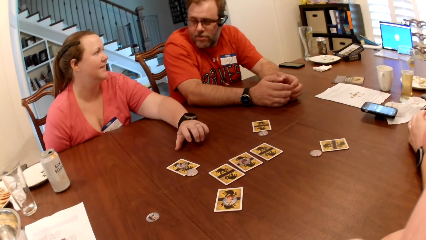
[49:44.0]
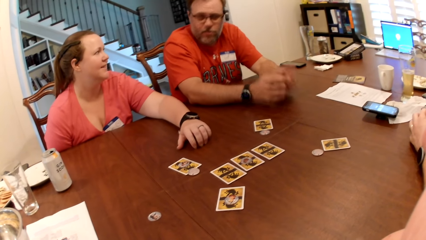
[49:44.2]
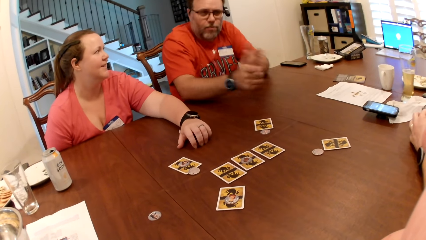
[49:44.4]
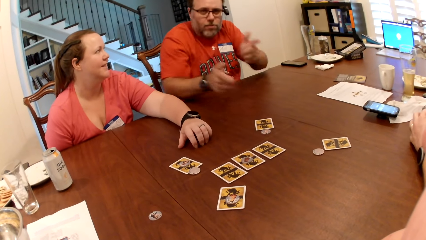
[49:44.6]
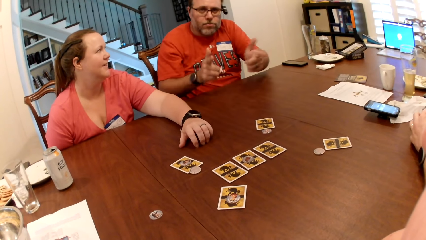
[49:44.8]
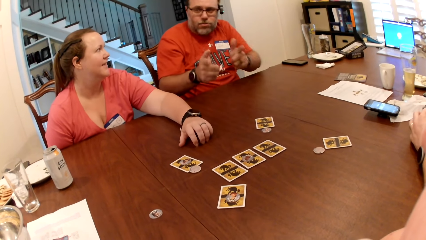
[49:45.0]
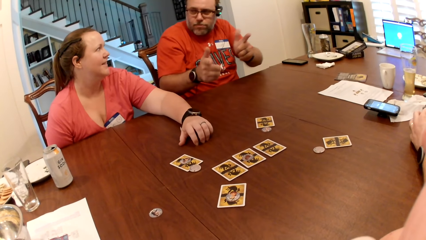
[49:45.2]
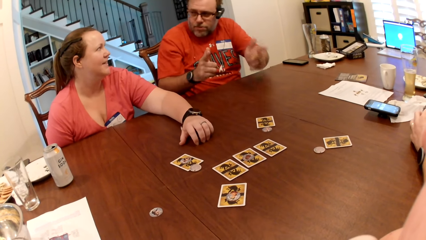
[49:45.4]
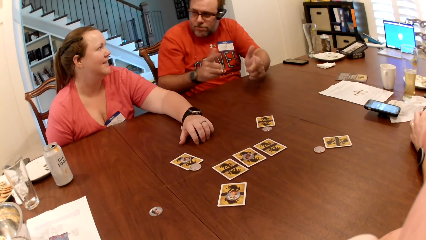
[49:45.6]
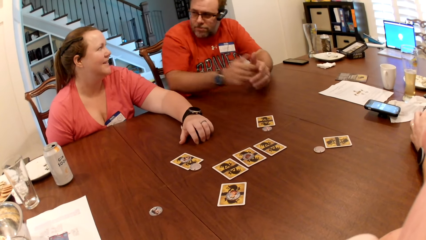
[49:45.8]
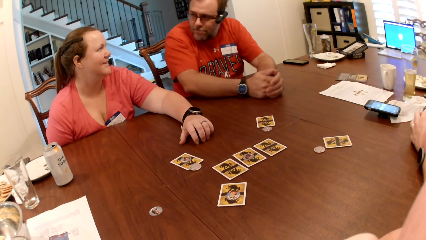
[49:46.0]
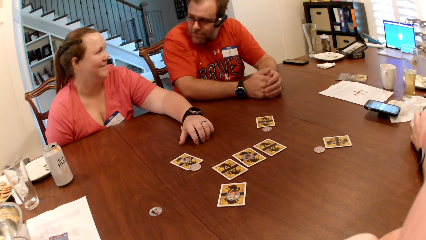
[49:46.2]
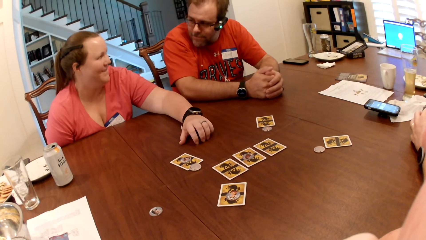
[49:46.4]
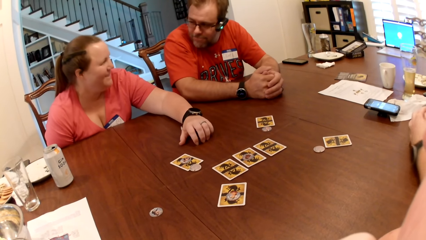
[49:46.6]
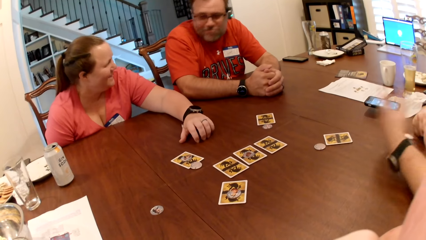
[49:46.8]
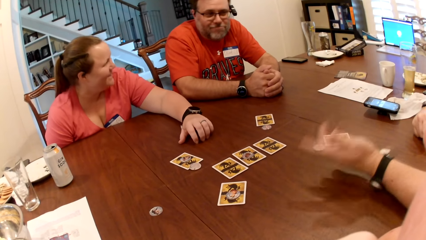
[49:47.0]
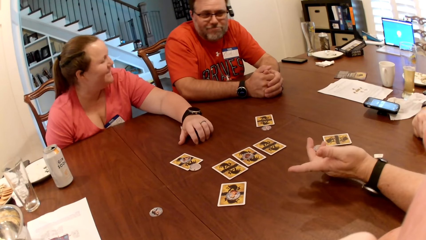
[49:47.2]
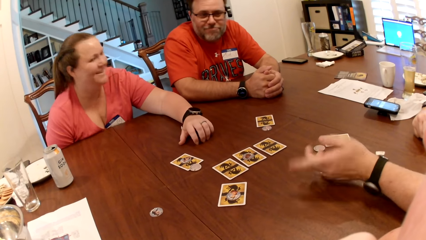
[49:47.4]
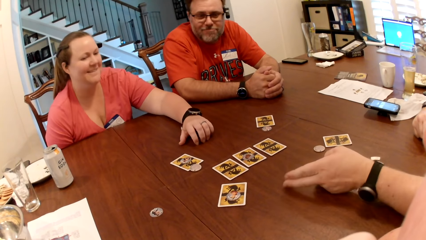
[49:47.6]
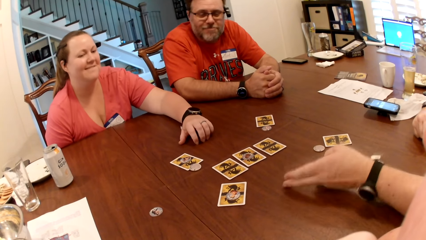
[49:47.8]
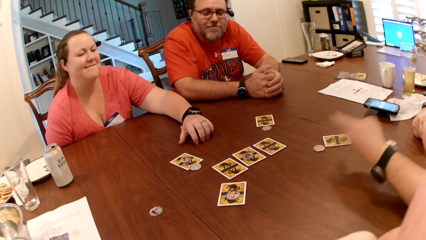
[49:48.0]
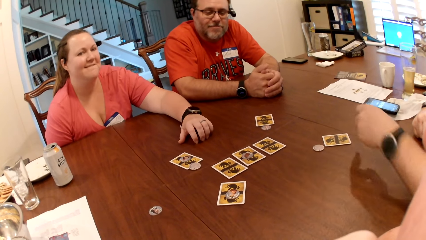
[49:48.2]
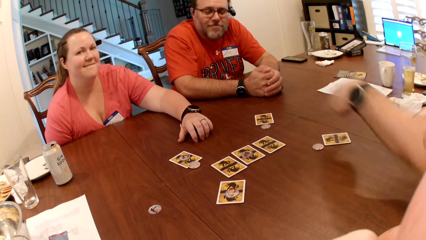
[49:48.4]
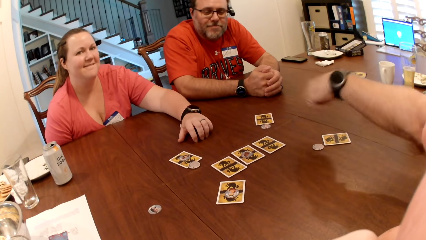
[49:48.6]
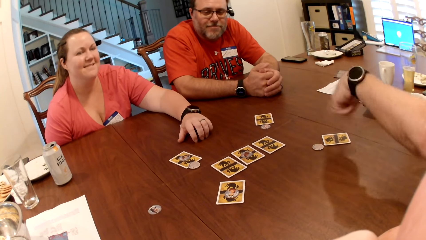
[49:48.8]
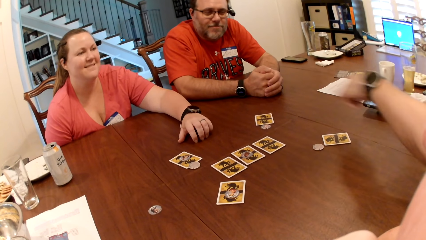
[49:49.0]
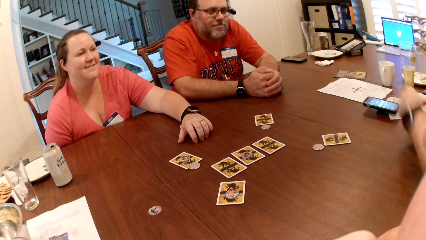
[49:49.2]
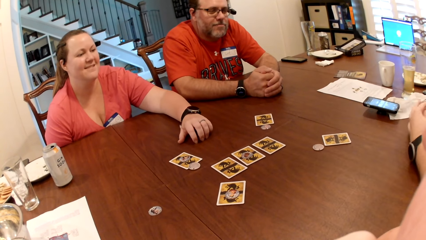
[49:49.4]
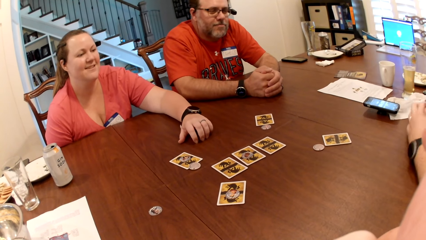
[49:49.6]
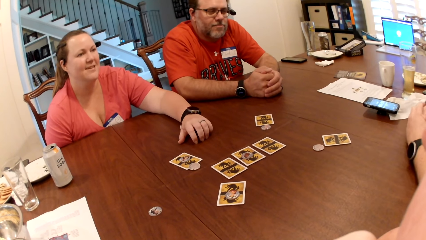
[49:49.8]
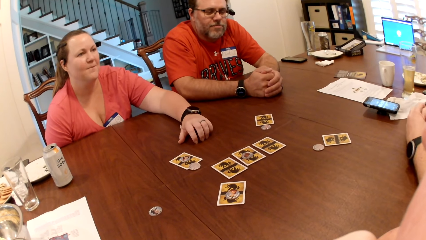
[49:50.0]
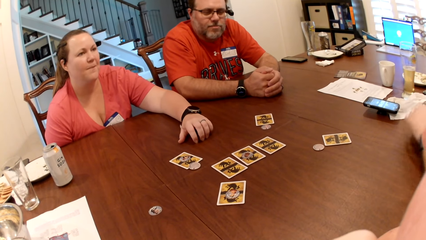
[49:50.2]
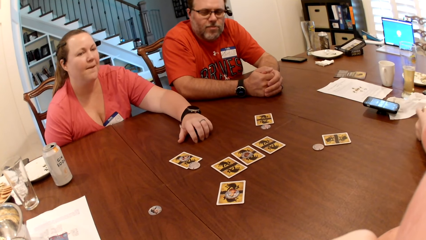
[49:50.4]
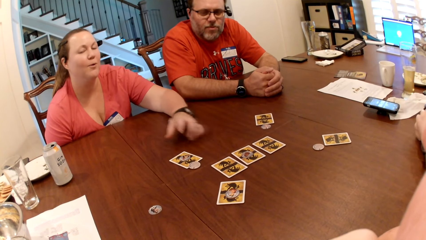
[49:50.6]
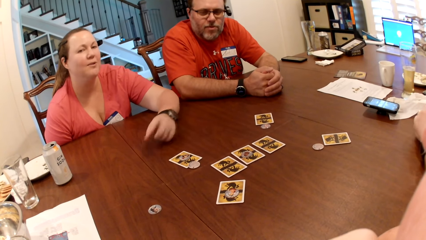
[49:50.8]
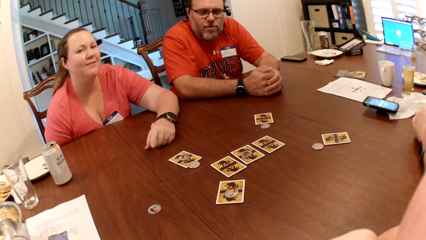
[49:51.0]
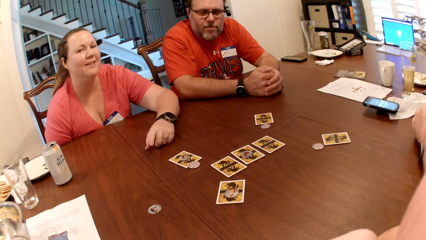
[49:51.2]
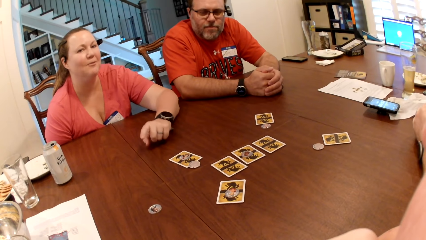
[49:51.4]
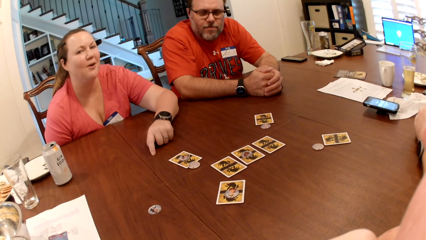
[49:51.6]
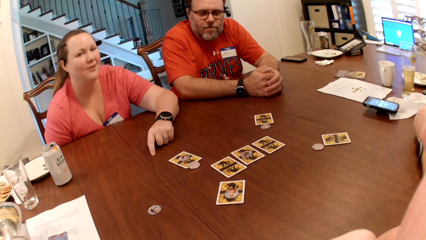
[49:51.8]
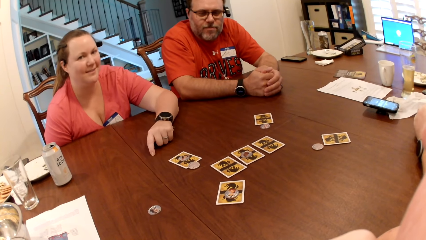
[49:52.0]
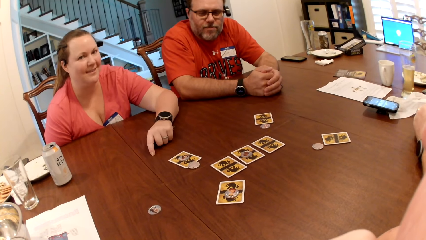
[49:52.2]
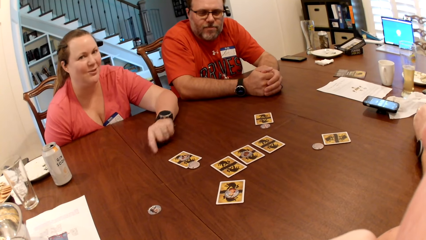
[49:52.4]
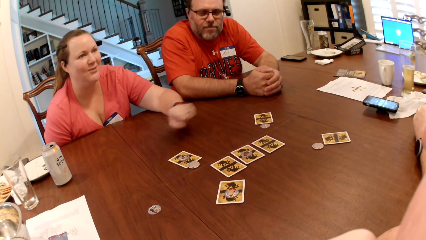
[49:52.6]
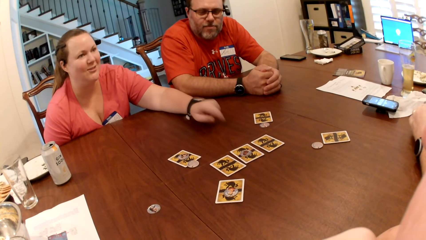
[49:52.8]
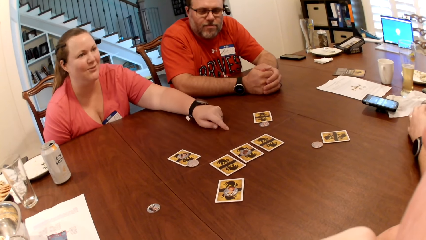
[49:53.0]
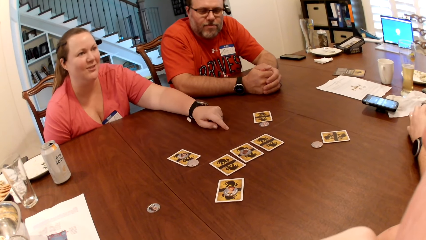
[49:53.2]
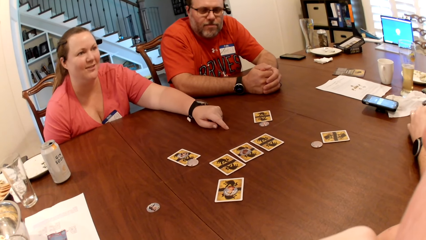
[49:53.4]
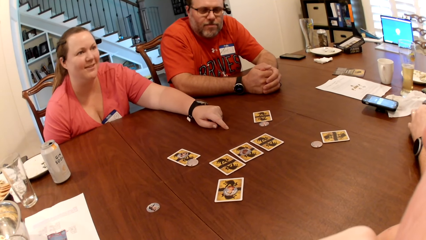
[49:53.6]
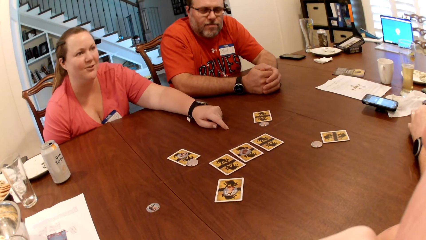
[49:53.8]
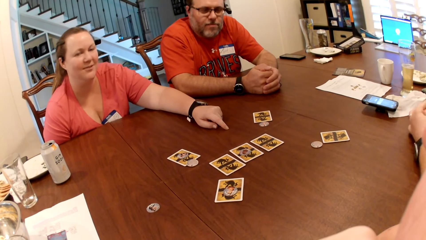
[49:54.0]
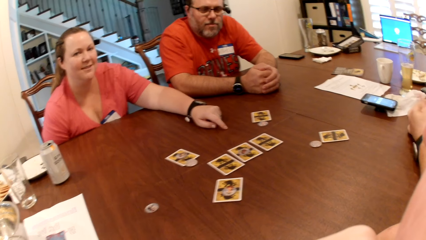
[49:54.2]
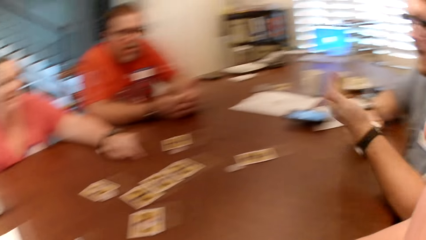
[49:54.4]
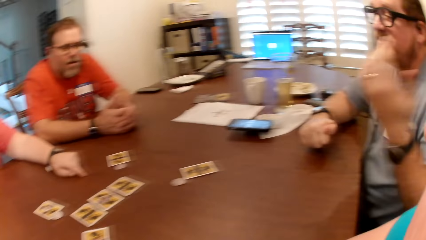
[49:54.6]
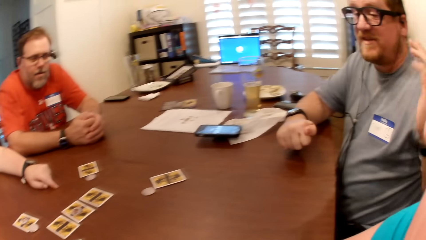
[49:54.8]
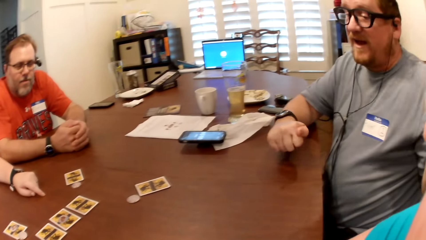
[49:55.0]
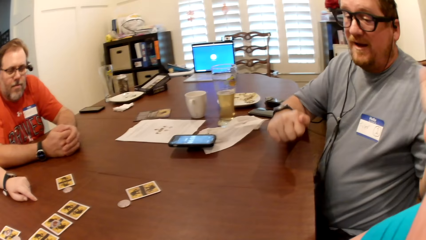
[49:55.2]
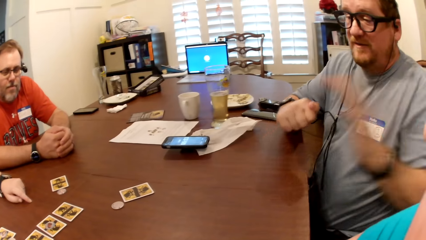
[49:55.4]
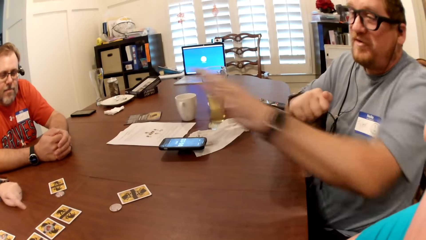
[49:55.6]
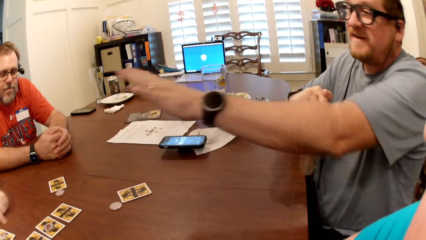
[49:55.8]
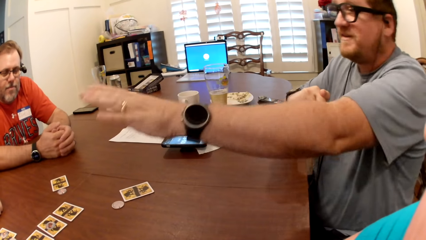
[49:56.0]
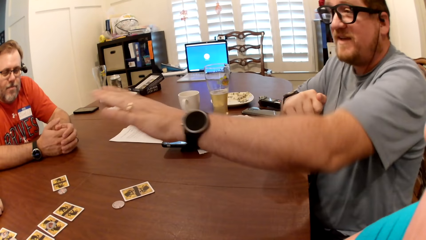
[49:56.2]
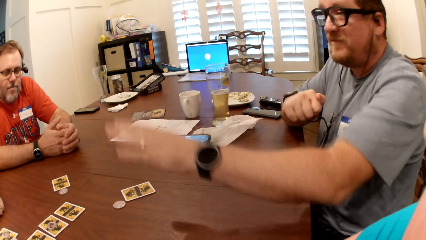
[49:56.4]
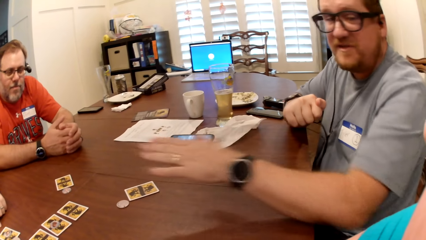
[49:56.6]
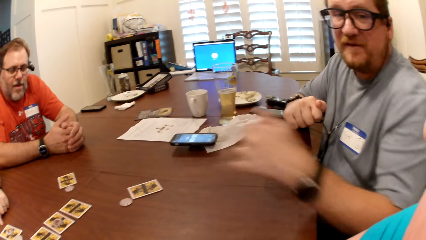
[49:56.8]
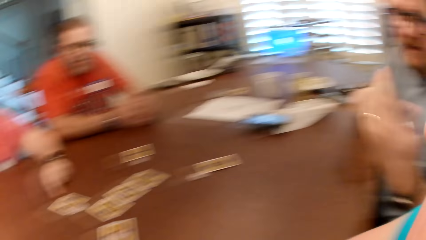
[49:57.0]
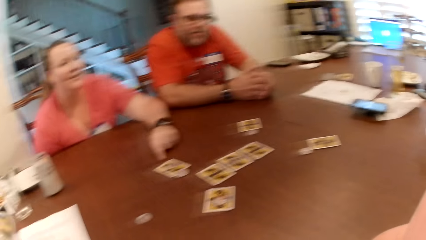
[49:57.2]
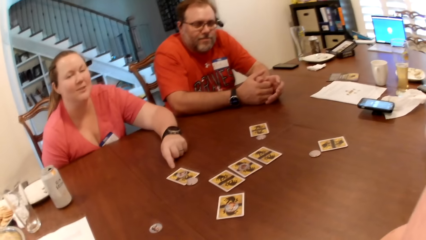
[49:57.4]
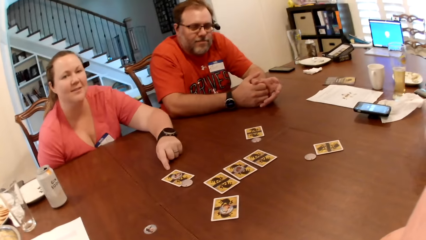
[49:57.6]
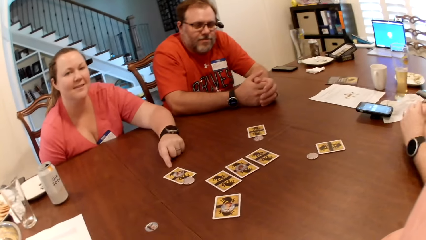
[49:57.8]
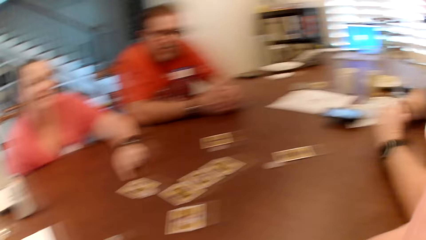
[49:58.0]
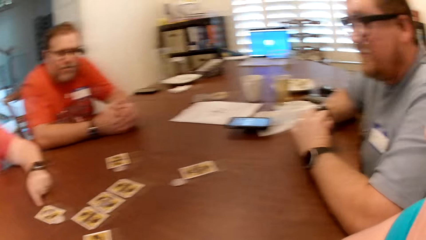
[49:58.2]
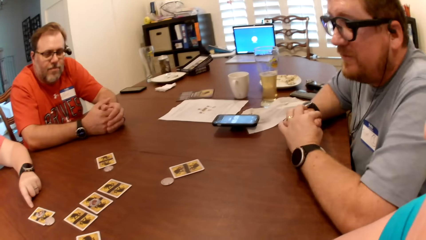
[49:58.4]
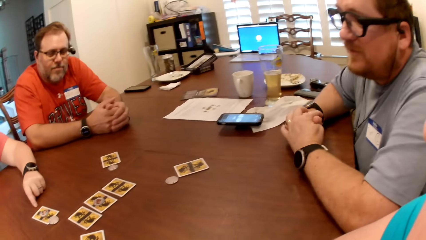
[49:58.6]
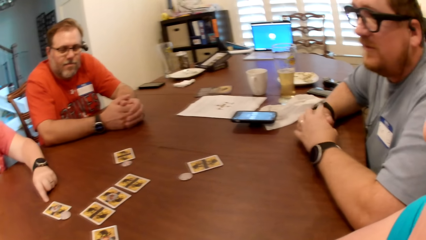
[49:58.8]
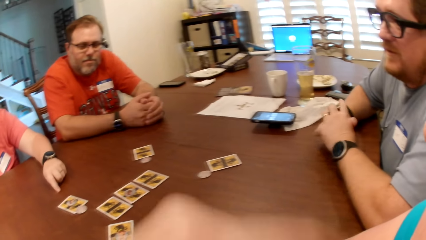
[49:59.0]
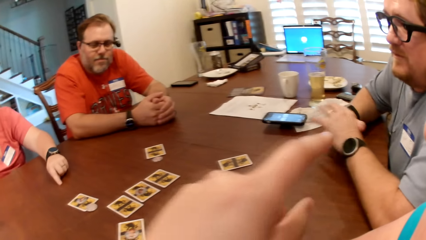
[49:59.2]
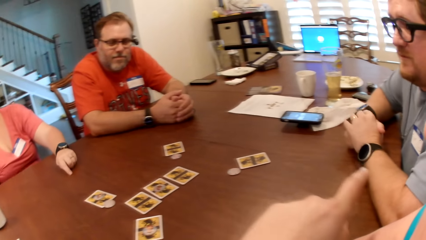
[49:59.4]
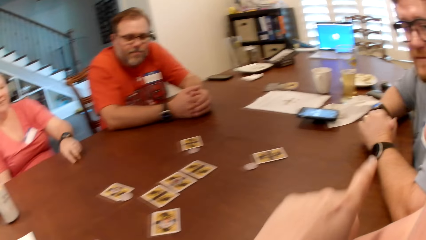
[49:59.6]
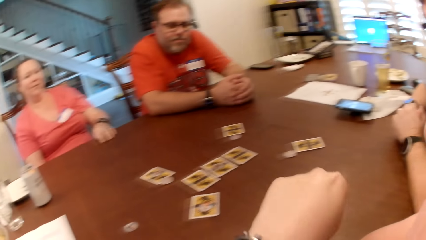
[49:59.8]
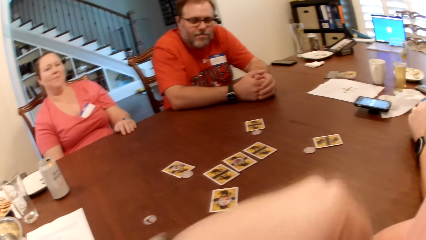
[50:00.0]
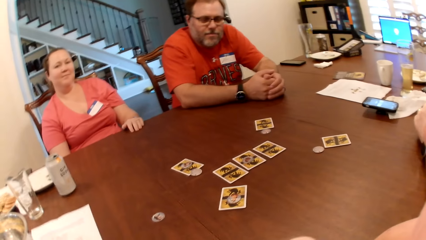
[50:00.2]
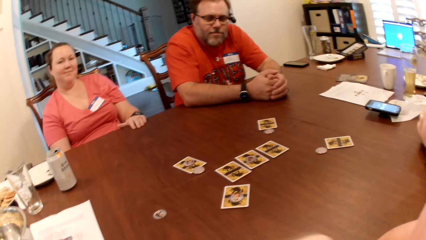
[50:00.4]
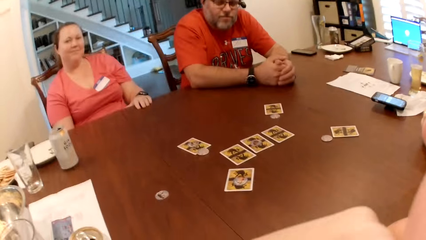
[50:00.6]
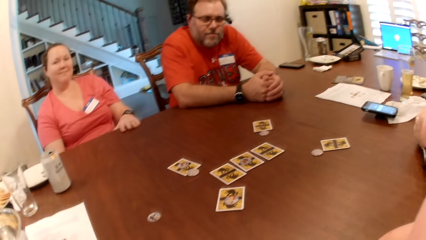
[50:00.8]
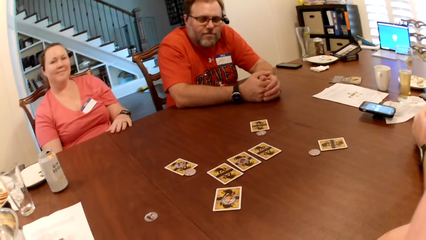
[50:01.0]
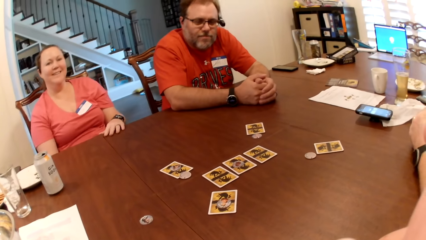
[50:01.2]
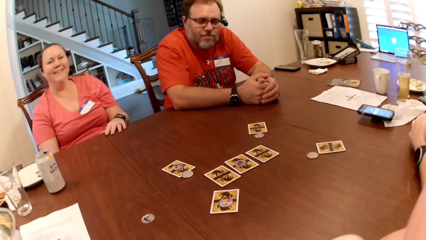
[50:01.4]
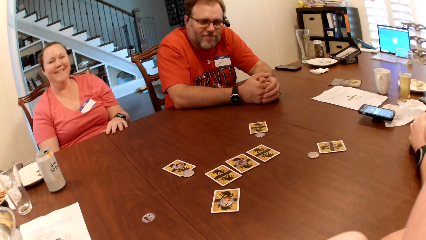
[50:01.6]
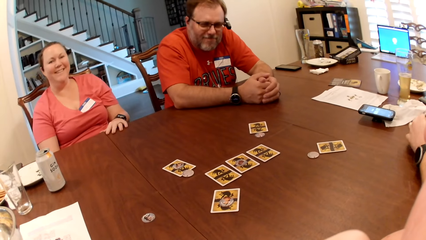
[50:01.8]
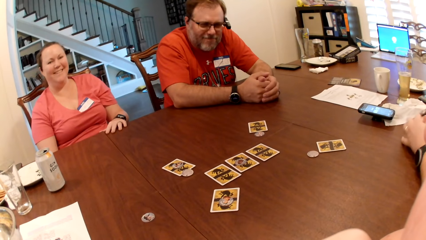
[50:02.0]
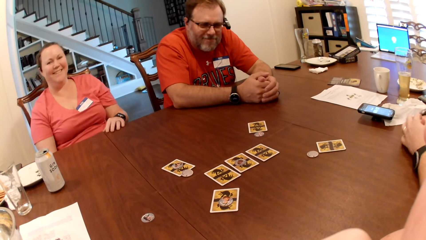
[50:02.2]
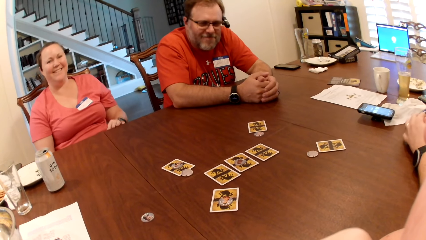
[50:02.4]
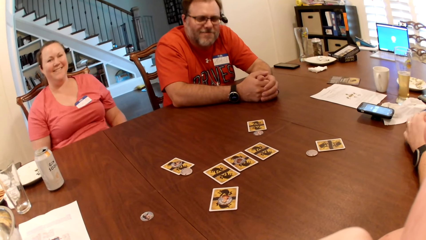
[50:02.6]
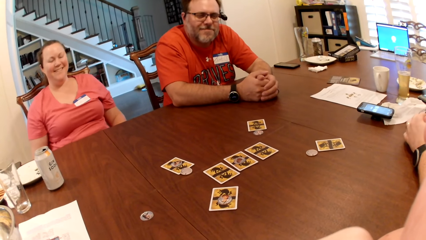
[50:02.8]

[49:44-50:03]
A woman looks at a man. The man gestures with his hands. Another man interacts with the people on the table. The camera wearer points a finger and interacts with the people on the table.
